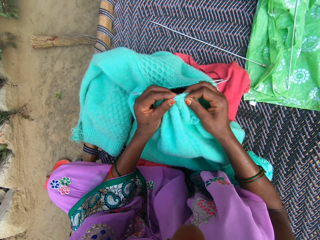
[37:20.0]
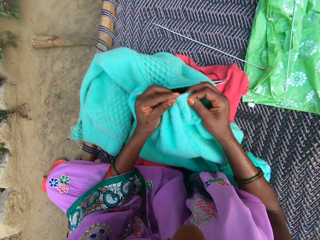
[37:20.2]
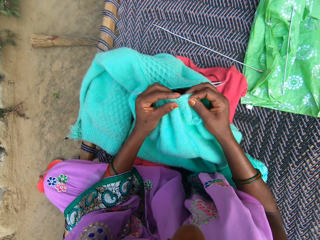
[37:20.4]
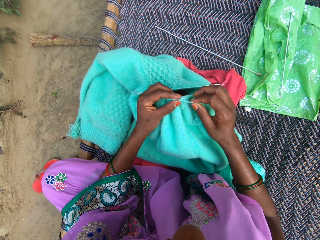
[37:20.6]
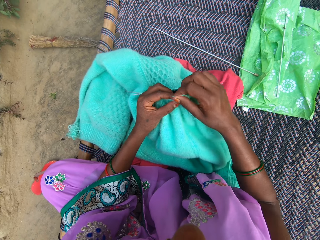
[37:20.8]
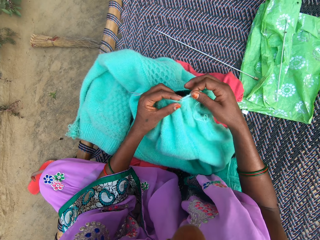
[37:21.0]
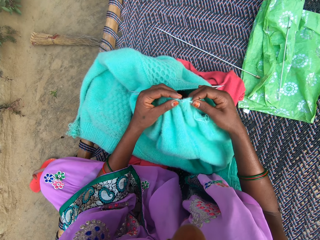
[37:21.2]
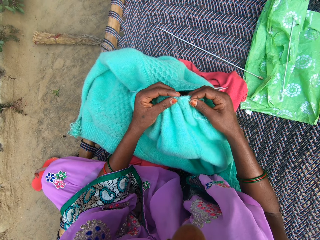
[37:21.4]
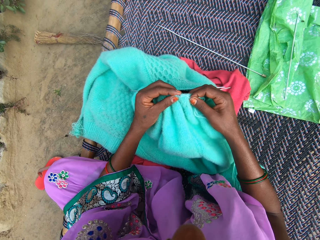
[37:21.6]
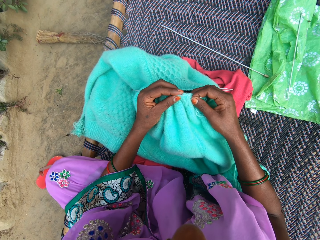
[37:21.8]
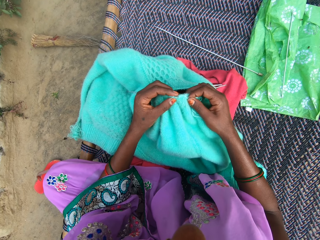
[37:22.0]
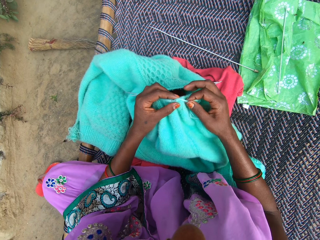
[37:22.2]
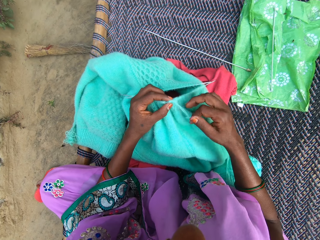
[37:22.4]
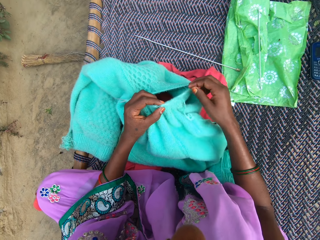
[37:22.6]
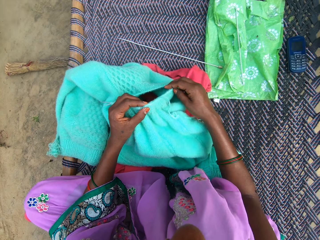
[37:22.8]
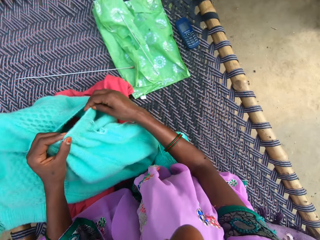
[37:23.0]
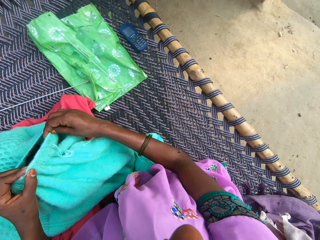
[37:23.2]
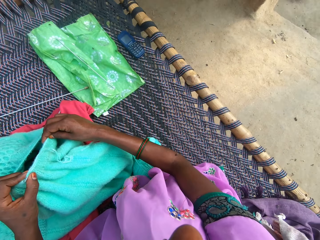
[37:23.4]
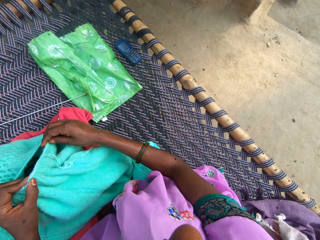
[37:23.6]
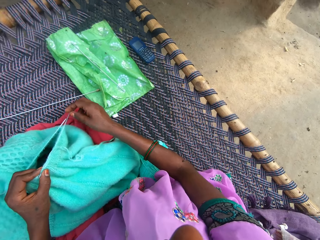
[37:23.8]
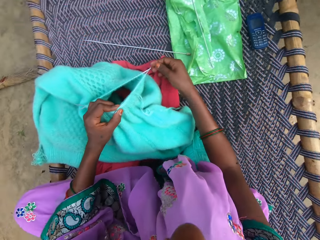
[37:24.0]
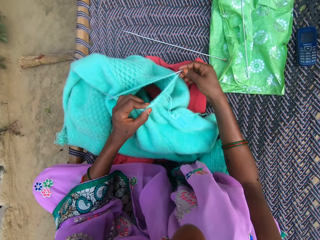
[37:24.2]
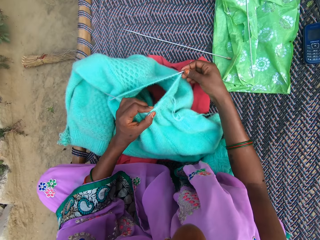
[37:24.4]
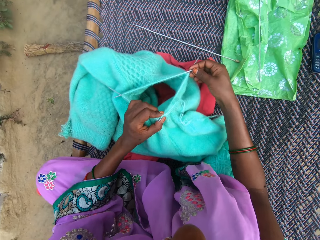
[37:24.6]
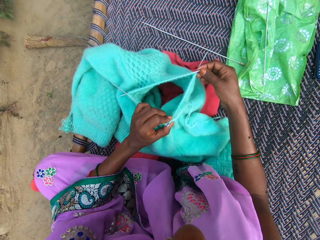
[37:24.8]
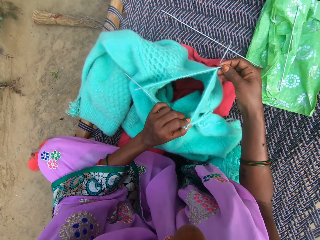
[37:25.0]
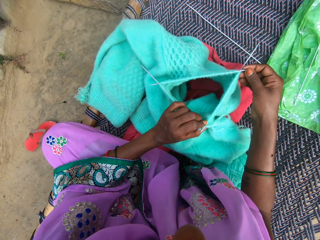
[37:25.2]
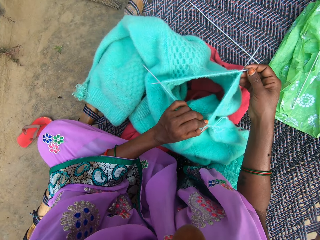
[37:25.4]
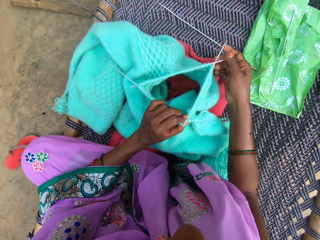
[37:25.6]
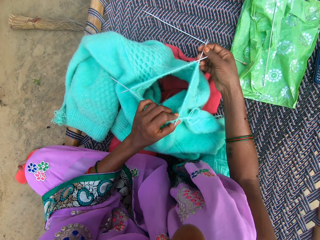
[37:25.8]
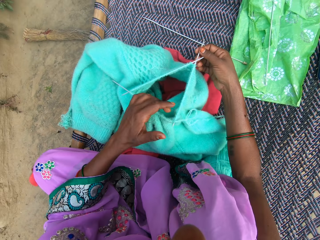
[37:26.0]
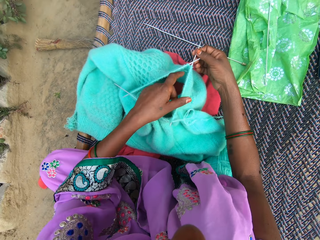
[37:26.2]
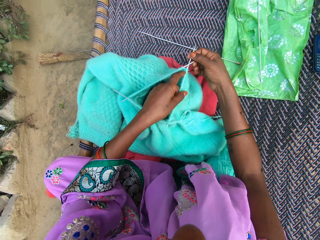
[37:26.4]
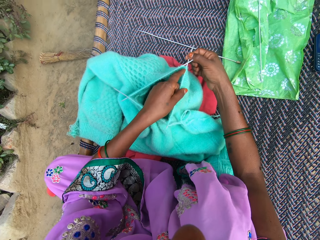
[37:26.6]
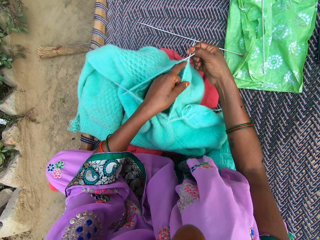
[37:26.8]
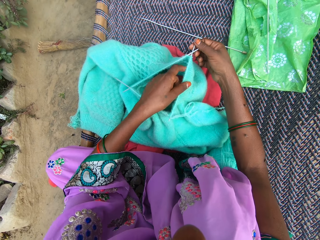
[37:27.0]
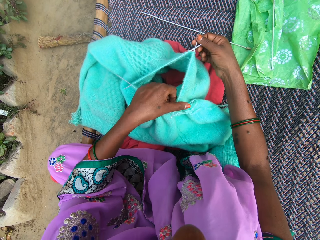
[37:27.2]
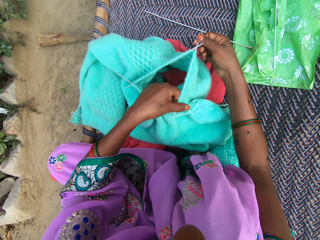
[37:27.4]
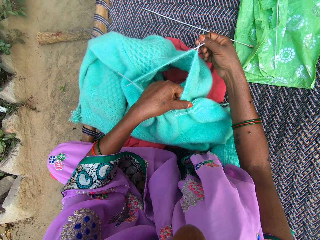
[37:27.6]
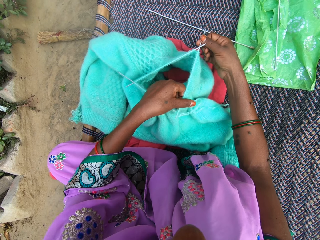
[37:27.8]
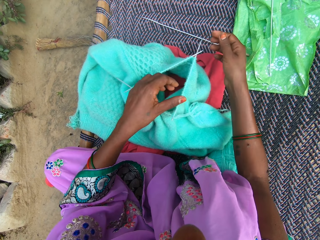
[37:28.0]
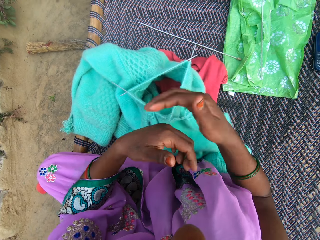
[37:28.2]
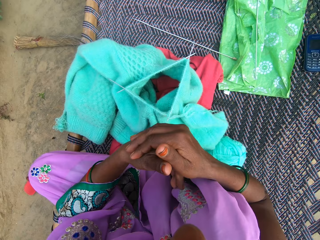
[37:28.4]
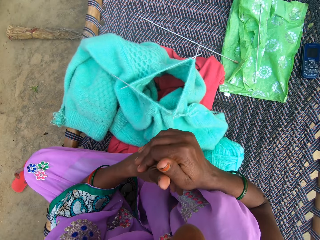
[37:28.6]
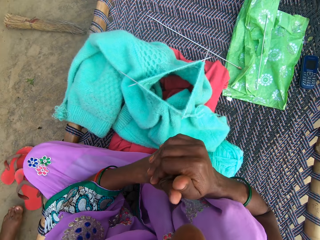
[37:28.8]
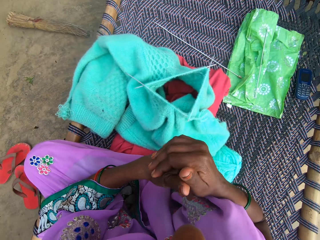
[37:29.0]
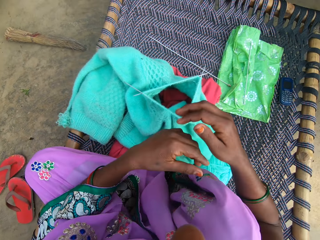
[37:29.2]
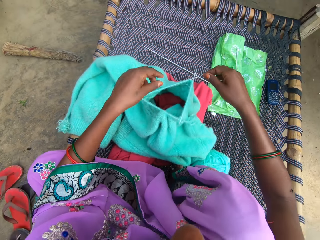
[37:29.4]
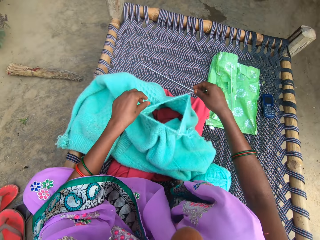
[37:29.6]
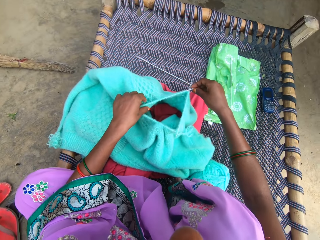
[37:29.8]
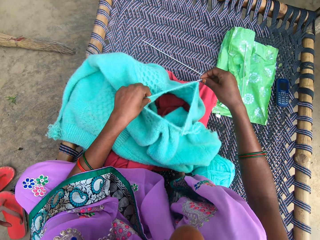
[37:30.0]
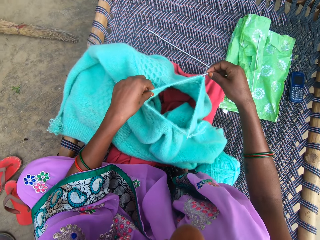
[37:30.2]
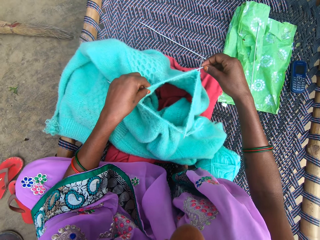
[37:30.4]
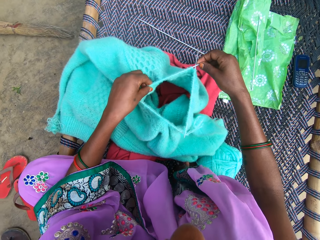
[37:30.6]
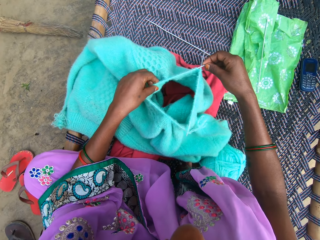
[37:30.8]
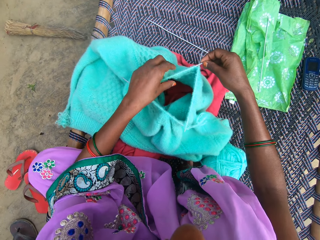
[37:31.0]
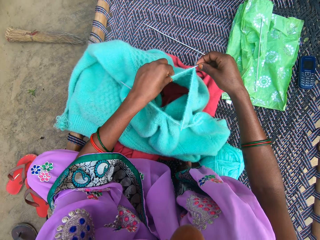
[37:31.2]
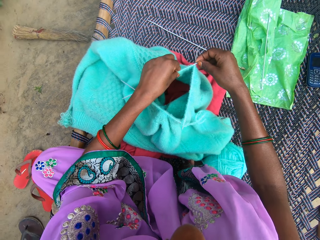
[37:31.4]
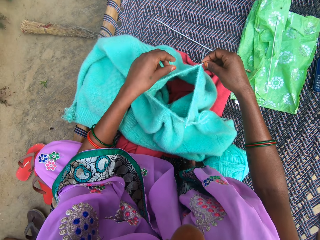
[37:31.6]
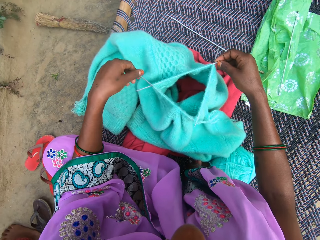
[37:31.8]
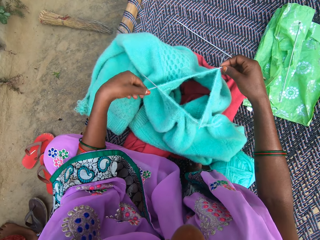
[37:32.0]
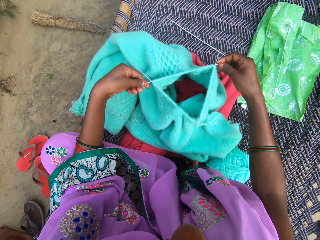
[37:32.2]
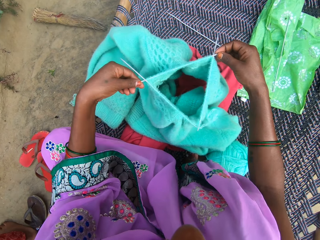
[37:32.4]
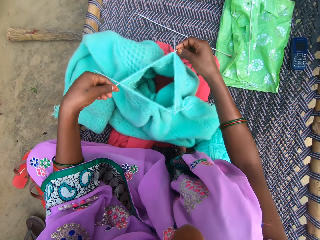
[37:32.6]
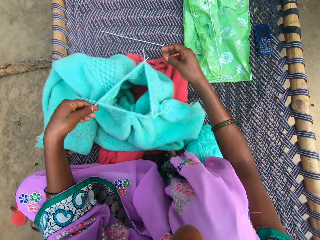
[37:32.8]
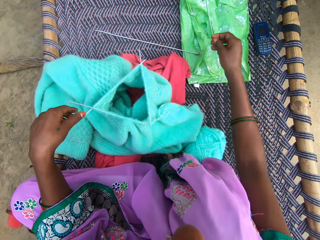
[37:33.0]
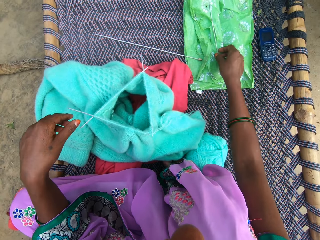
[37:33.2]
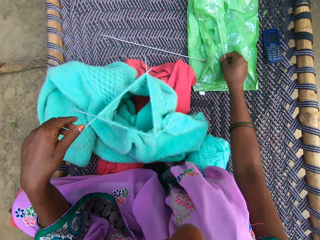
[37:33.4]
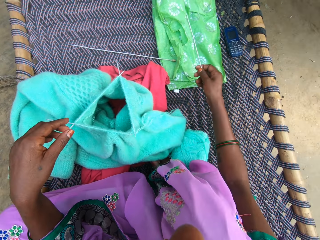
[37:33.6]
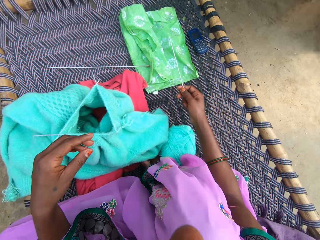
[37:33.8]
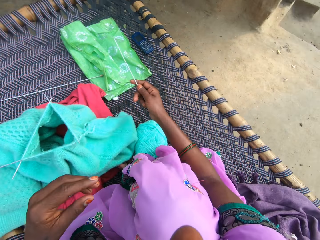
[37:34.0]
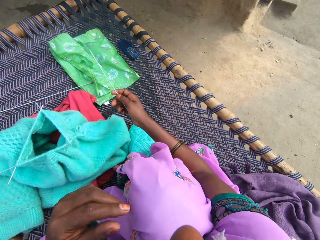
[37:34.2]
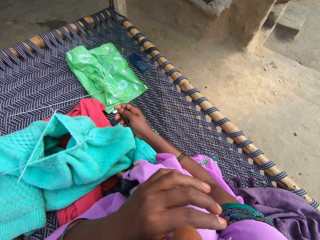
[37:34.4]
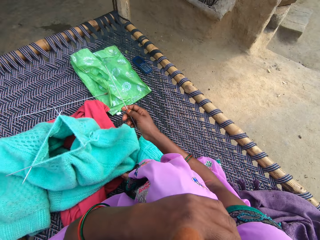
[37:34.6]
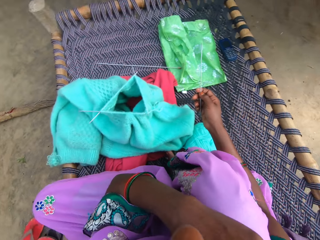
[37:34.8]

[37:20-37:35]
The camera wearer knits the cloth. She rounds wool on the cloth and knits the cloth. She pulls the wool. She withdraws her hand from the crochet. She touches the crochet with her right hand. She looks around. She touches the crochet. She withdraws her right hand from the crochet. She touches the crochet with her right hand. She withdraws her left hand from the crochet. She adjusts a knitting pin in the fabric. She adjusts the cloth with her left hand. She cracks her knuckles. She adjusts the knitting pins in the fabric. She adjusts the cloth with her left hand. She withdraws her left hand from the crochet. She adjusts the cloth with her left hand. She lifts the crochets. She drops the crochets. She picks up a knitting pin from a material on the mat. She touches something.

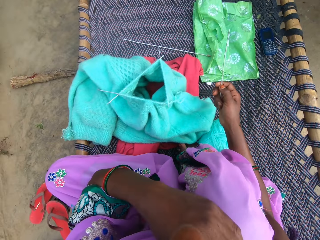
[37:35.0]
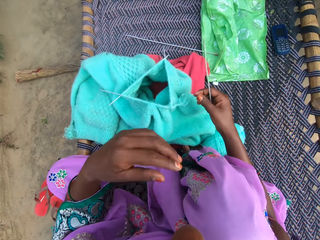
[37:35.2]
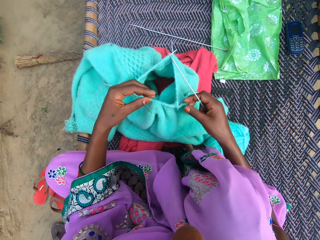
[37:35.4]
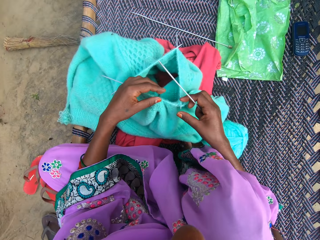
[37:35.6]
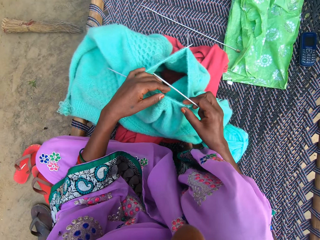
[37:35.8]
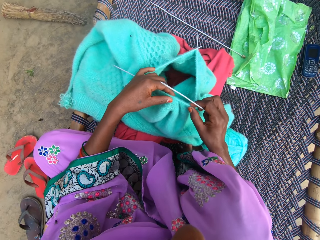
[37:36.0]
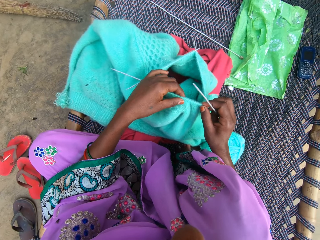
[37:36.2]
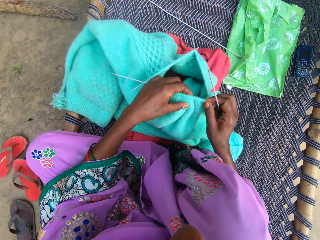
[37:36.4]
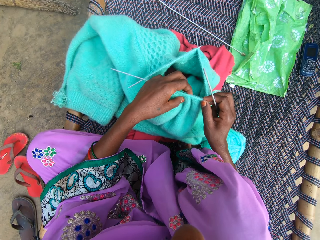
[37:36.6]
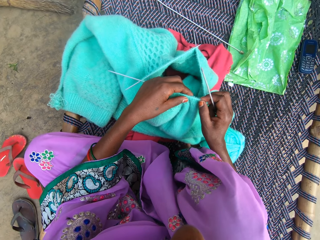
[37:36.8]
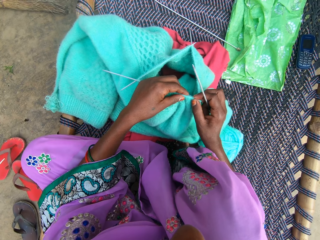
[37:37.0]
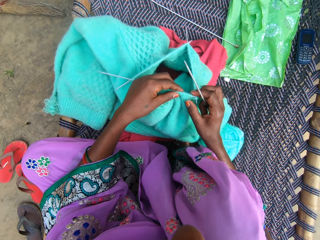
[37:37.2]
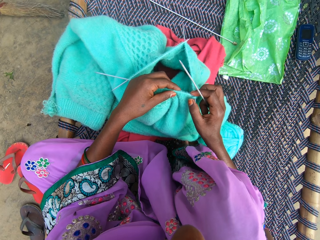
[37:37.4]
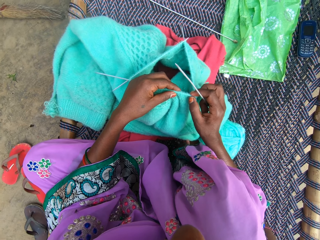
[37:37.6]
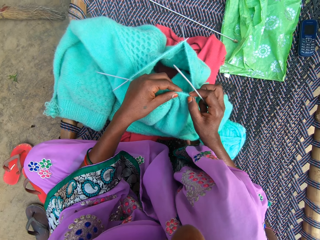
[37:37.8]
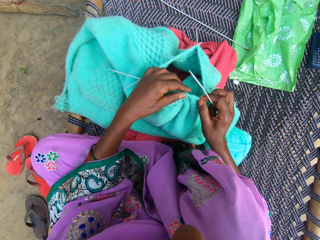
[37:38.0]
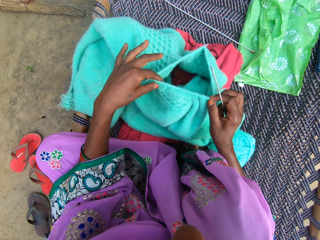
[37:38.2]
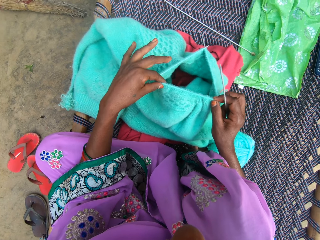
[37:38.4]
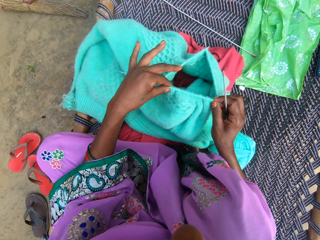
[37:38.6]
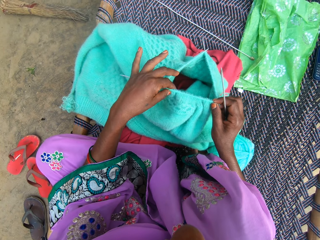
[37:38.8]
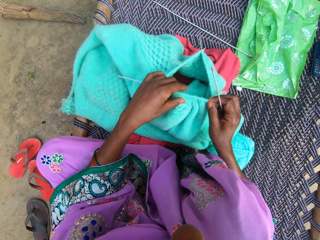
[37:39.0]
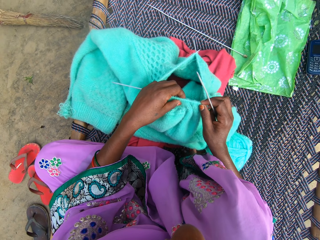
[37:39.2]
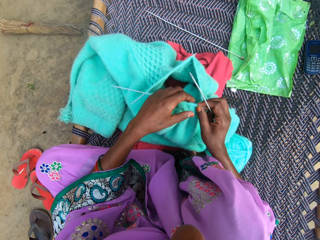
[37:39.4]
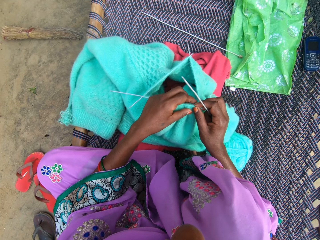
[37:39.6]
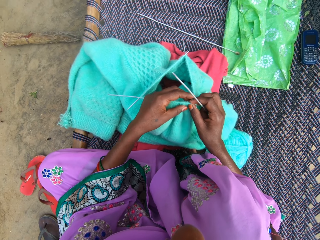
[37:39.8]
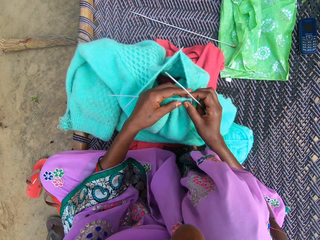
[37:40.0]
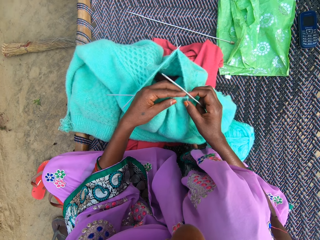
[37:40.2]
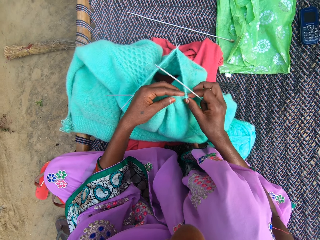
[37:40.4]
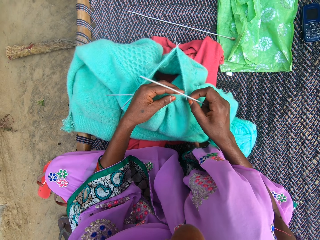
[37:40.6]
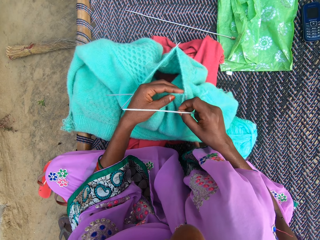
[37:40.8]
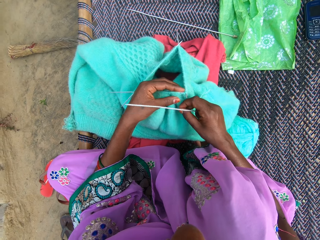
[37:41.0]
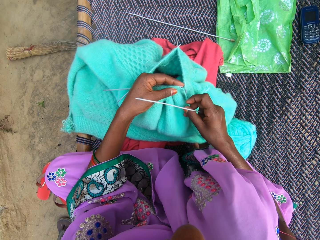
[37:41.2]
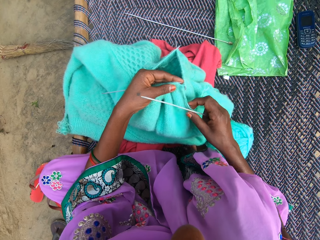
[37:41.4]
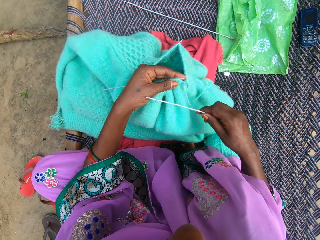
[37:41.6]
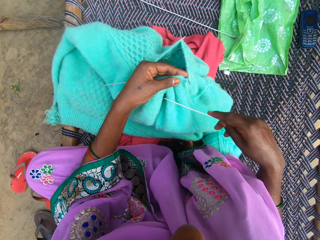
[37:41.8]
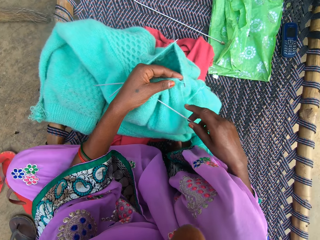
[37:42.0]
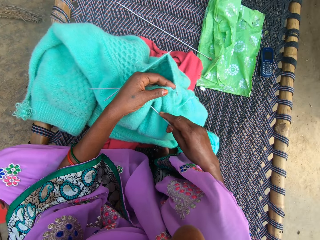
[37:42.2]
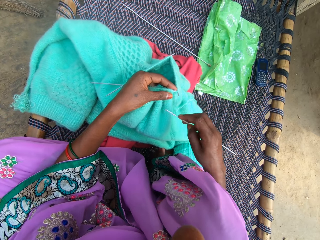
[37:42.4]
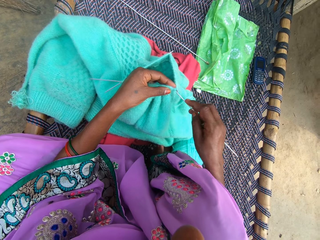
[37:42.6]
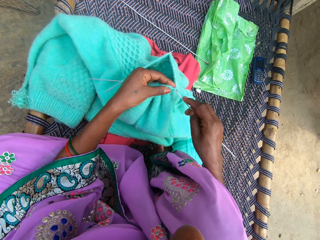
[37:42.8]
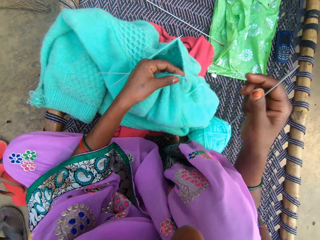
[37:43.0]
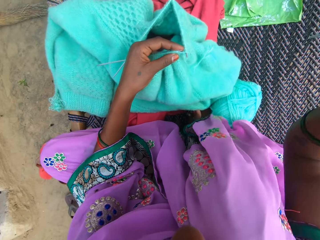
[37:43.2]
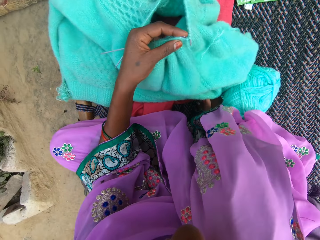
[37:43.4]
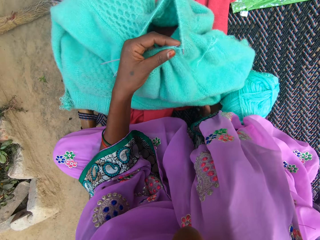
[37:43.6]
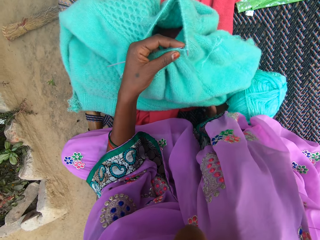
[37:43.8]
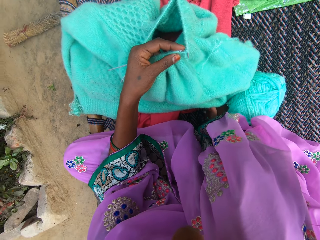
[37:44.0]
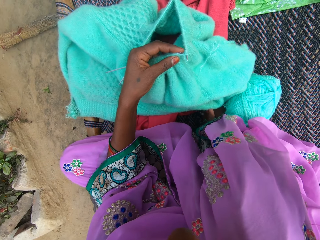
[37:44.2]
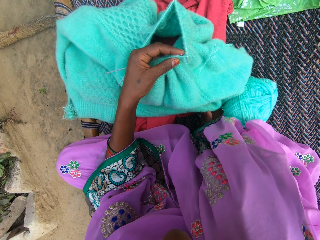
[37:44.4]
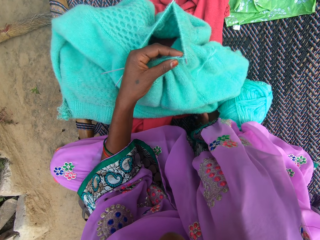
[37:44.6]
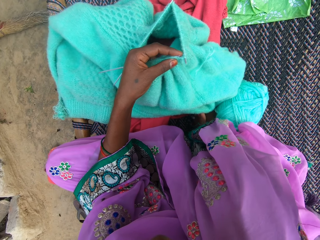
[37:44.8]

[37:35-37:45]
The camera wearer adjusts the cloth on the crochet. They pull the wool. They adjust the crochet position on the hand. They lift the right hand.
